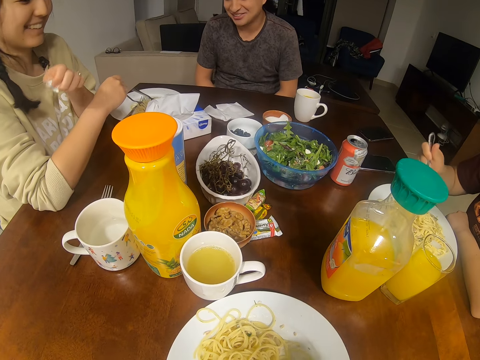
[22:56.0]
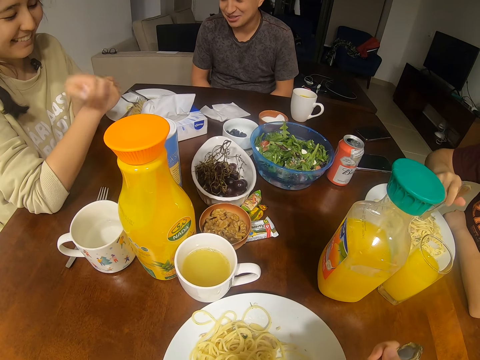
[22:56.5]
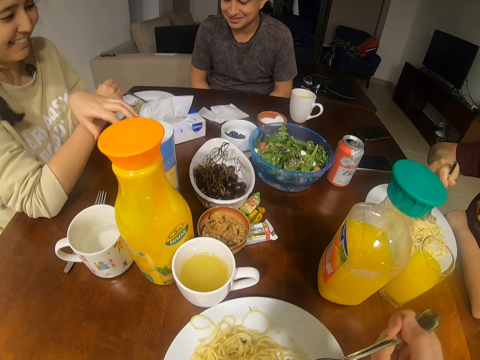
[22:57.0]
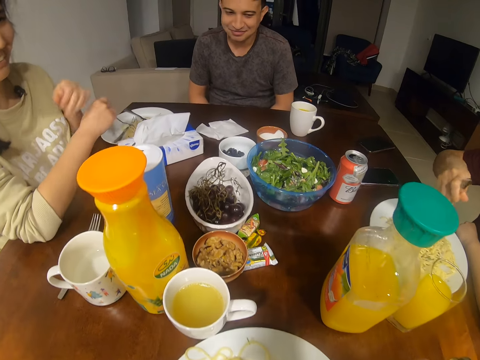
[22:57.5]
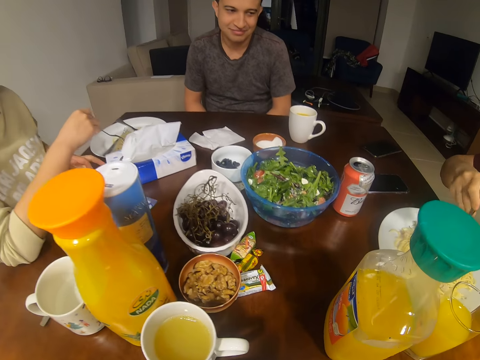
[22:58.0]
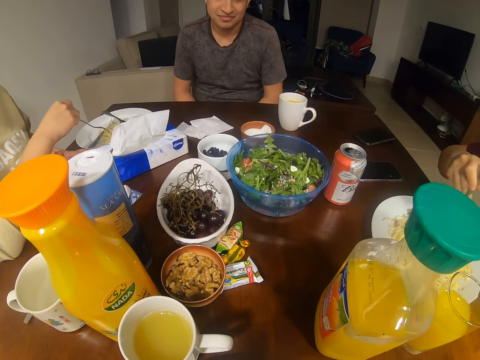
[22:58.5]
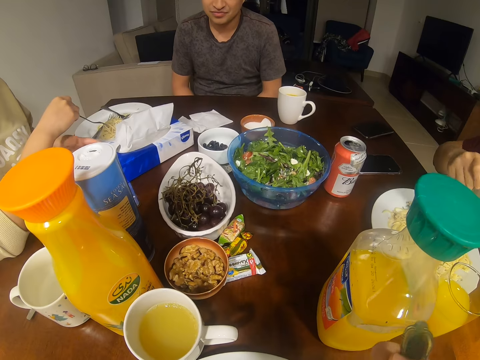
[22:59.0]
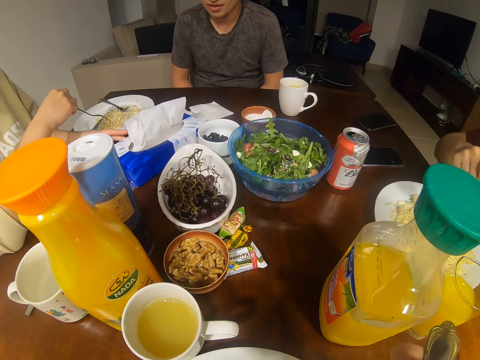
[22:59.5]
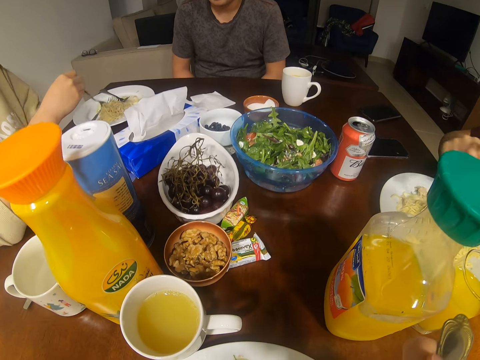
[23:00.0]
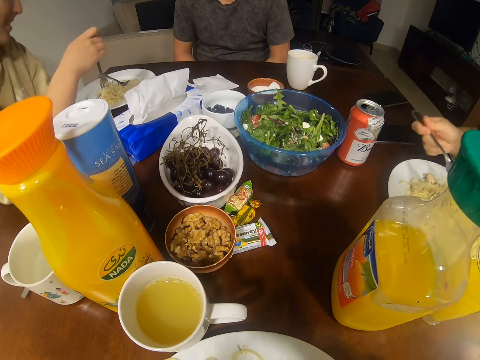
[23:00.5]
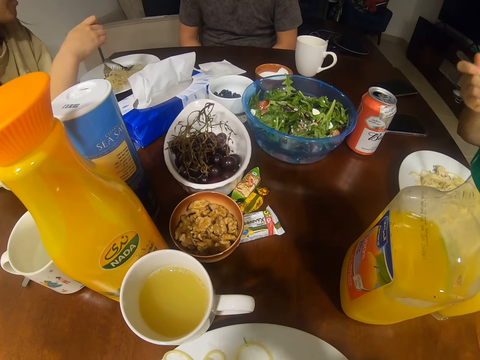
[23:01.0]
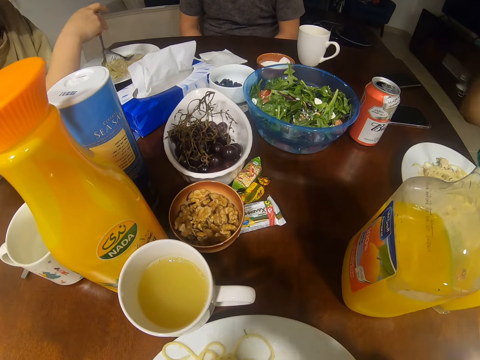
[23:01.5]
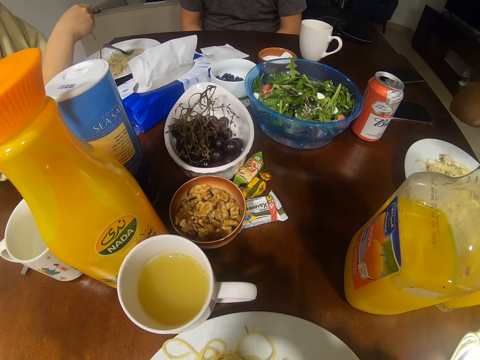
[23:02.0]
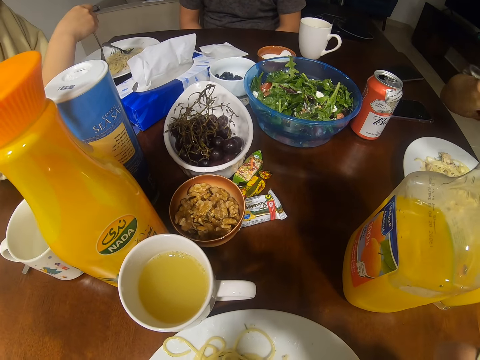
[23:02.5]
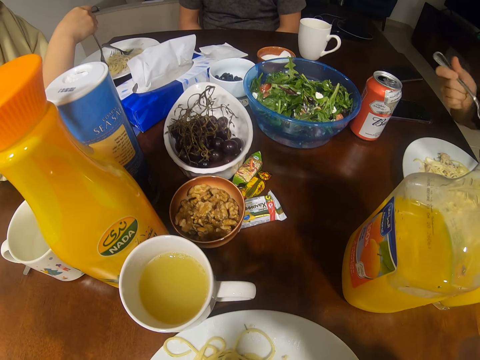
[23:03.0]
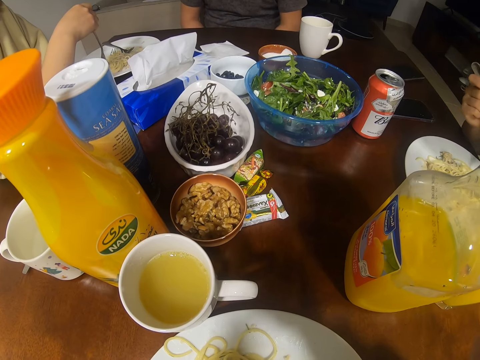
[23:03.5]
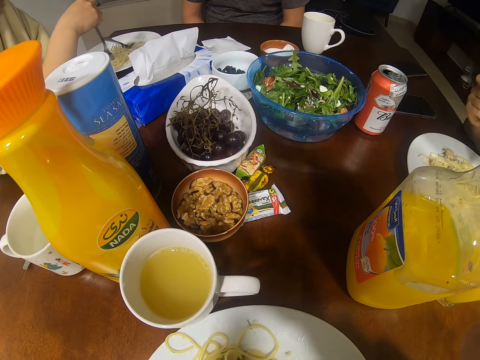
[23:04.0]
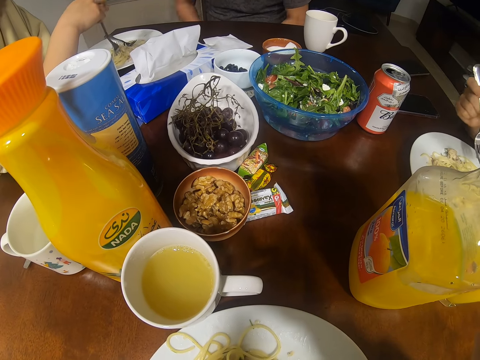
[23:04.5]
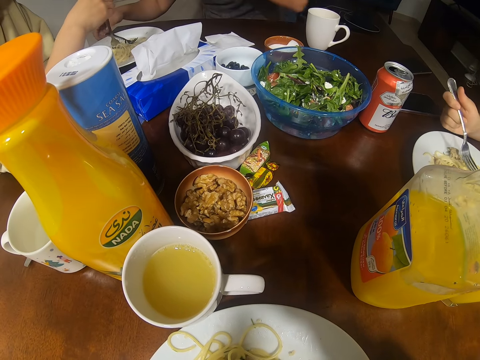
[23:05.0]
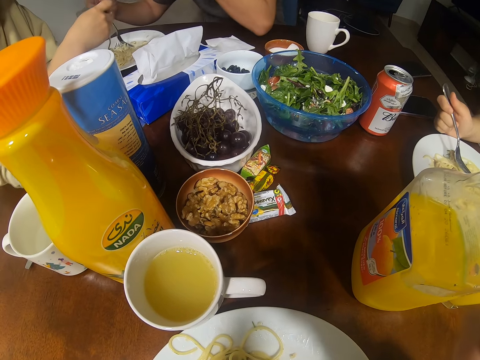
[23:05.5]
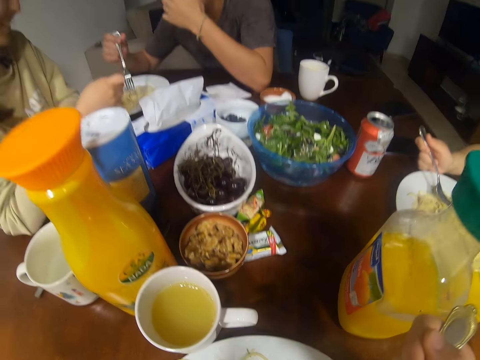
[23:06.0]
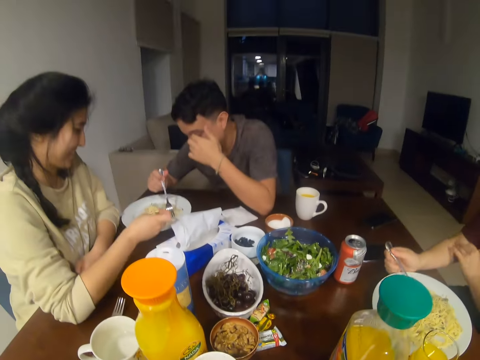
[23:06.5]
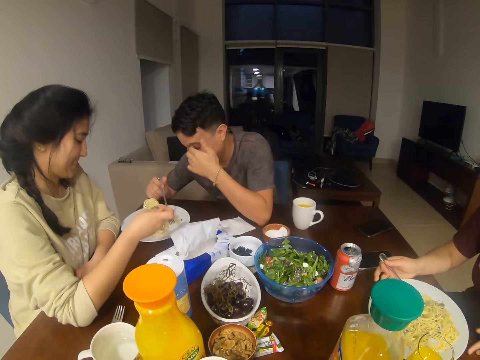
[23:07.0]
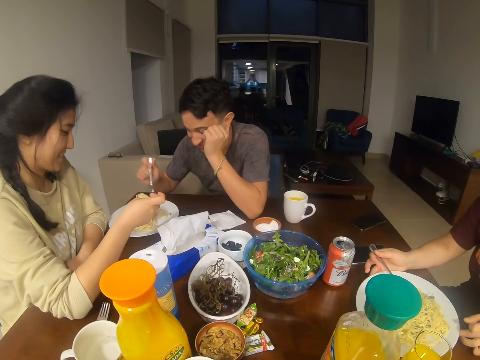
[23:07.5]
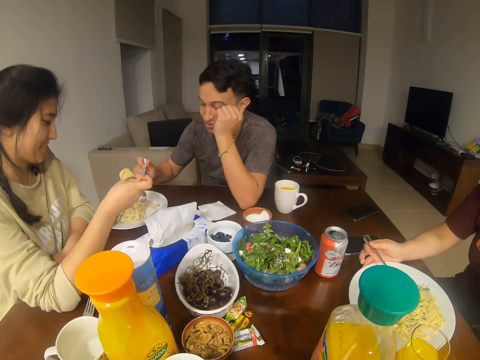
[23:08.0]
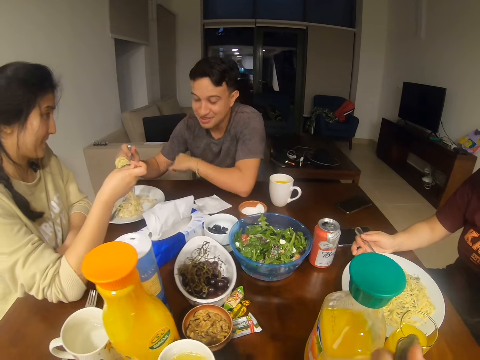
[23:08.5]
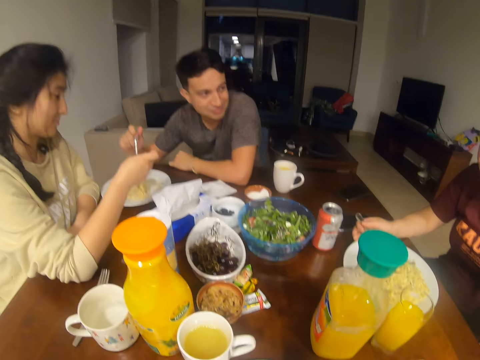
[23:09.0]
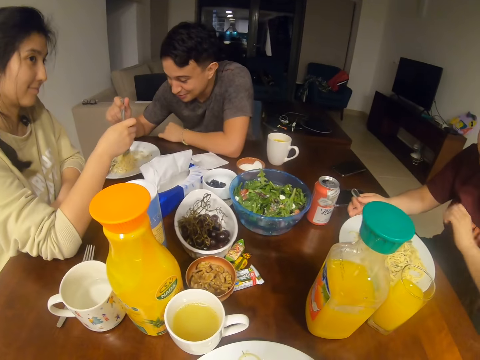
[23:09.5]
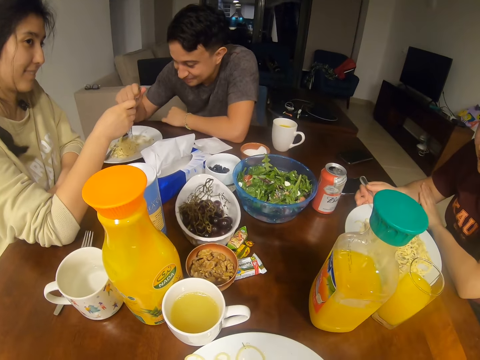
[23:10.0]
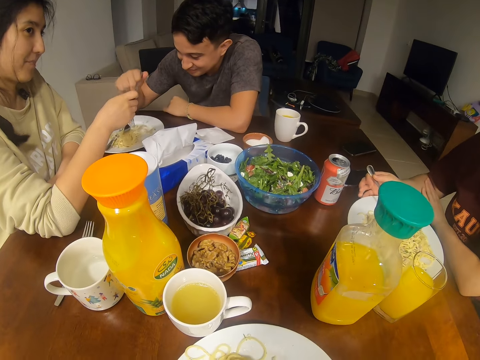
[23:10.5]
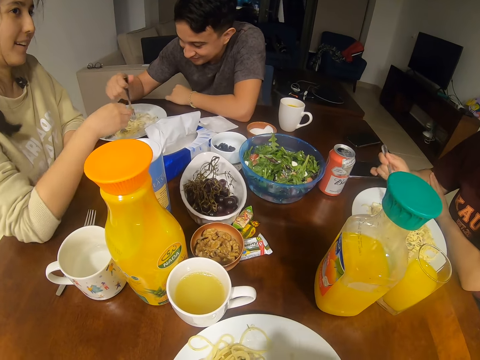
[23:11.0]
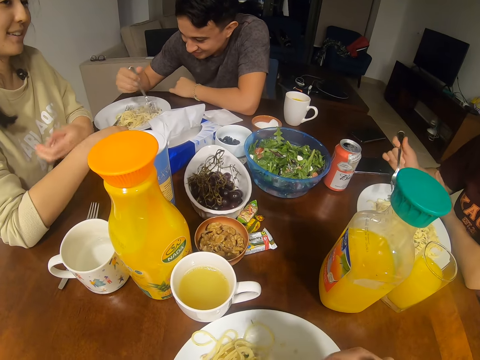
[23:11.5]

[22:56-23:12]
A woman puts a napkin in the table. The woman pushes a pack of serviettes. A man picks up a spoon or fork. The man converses with the woman, another woman and the camera wearer.

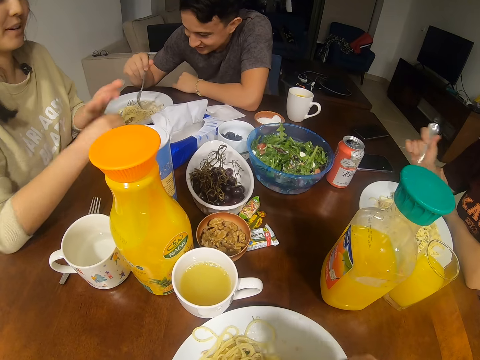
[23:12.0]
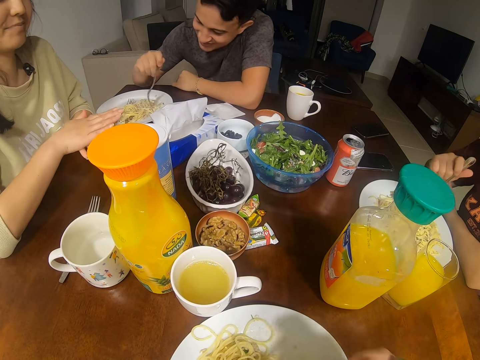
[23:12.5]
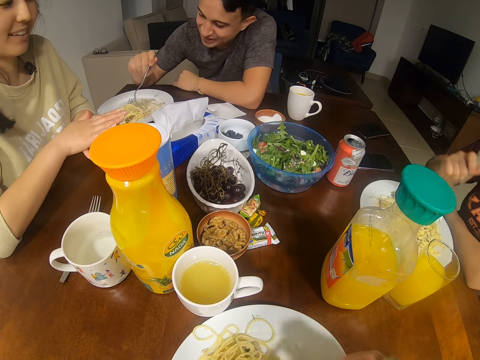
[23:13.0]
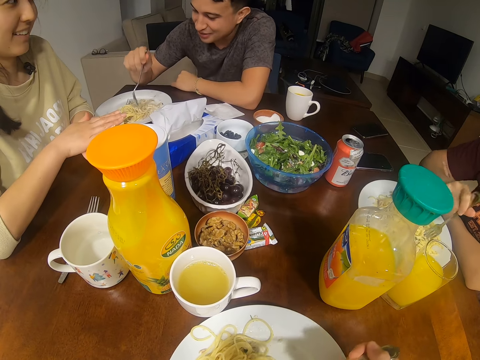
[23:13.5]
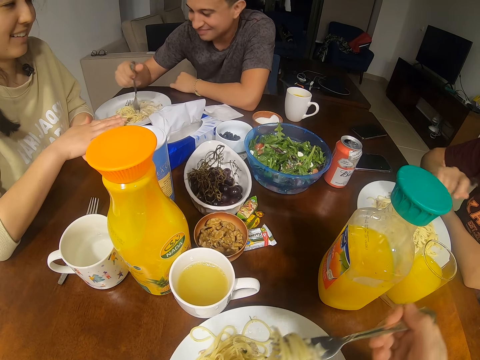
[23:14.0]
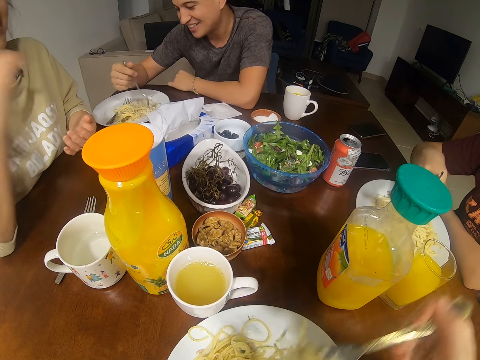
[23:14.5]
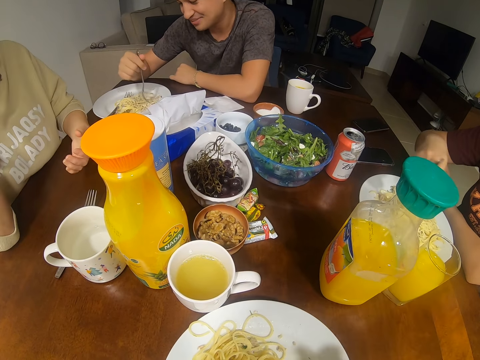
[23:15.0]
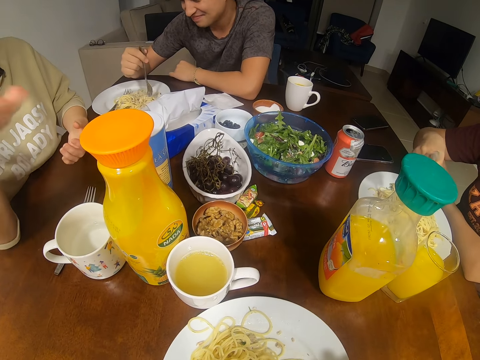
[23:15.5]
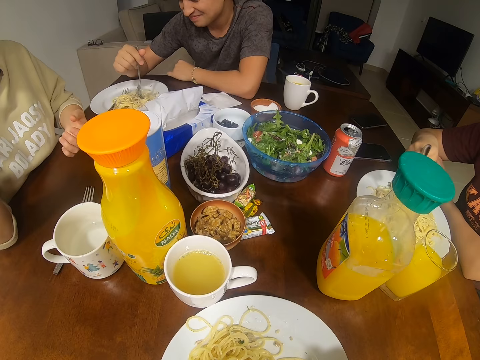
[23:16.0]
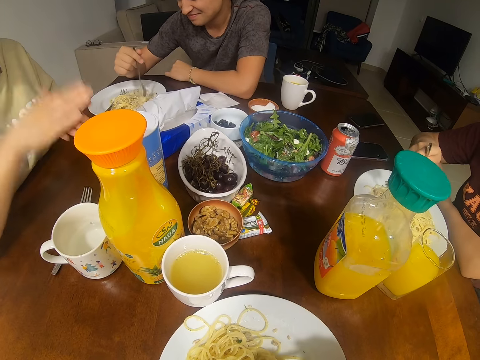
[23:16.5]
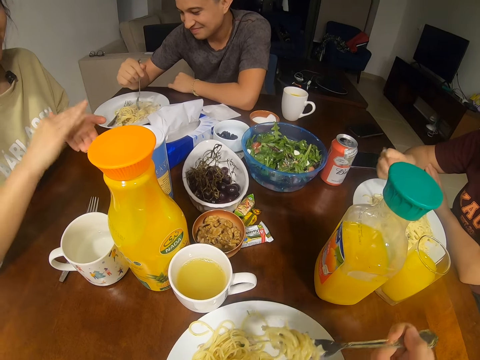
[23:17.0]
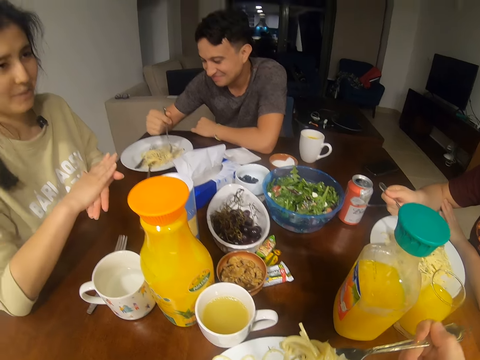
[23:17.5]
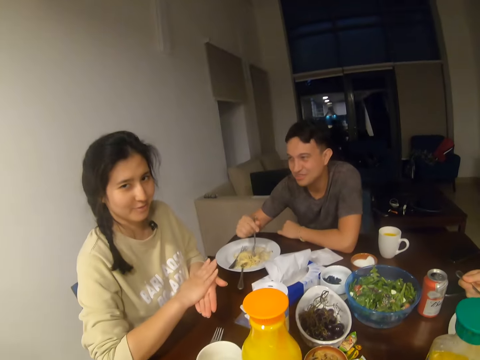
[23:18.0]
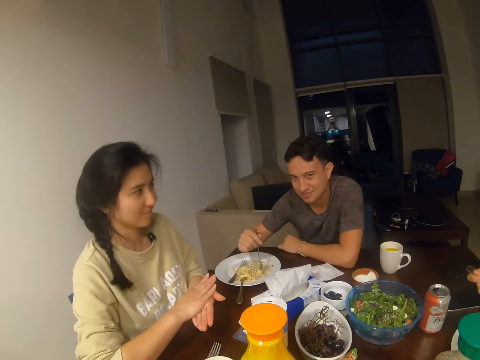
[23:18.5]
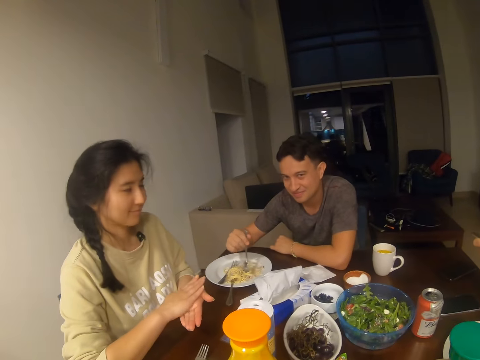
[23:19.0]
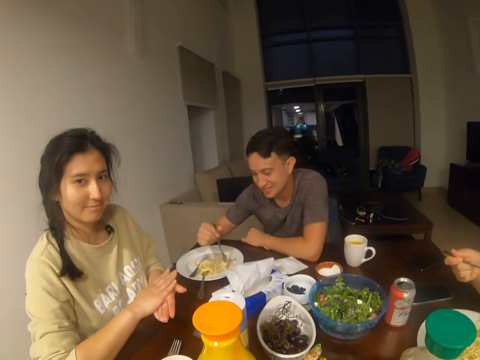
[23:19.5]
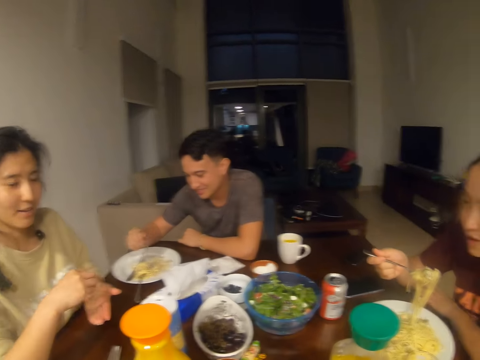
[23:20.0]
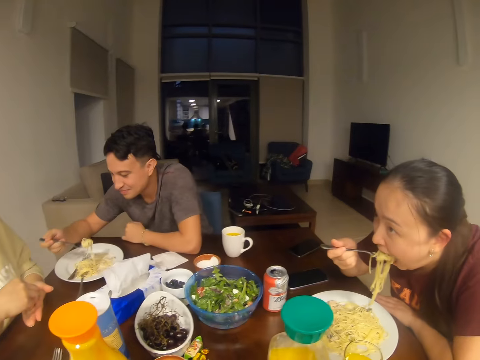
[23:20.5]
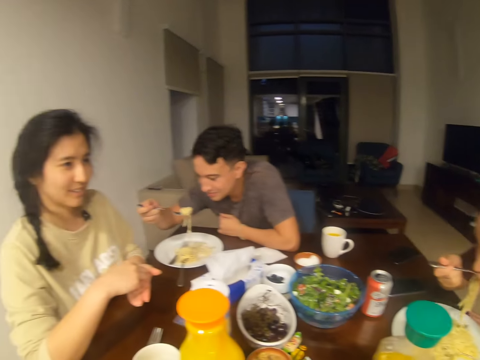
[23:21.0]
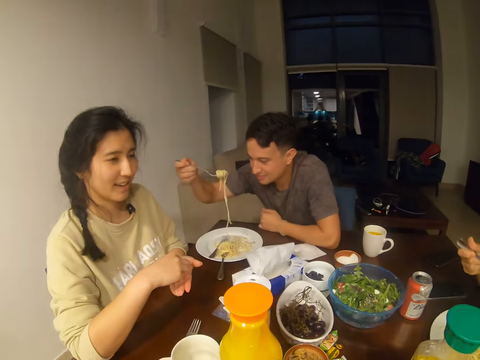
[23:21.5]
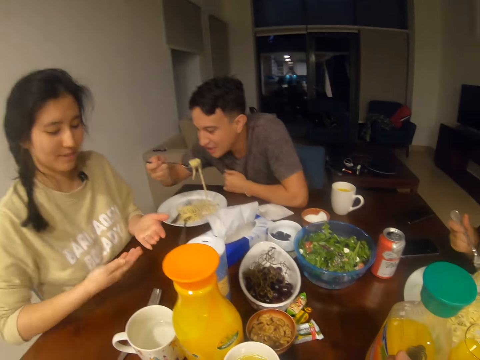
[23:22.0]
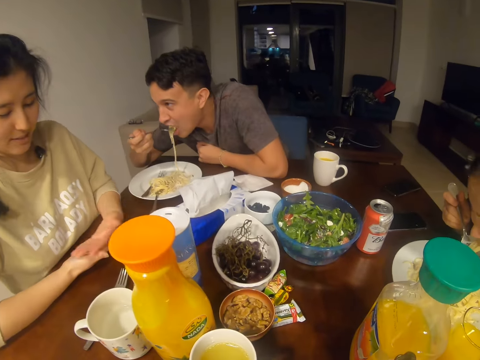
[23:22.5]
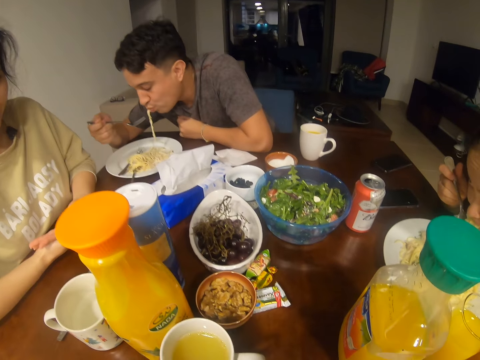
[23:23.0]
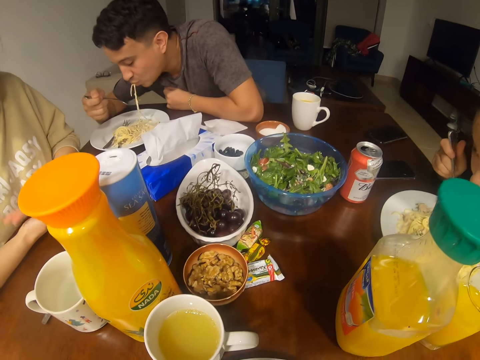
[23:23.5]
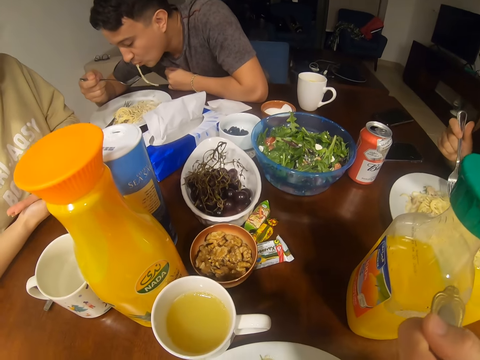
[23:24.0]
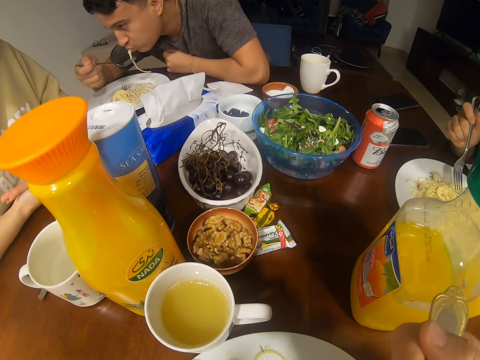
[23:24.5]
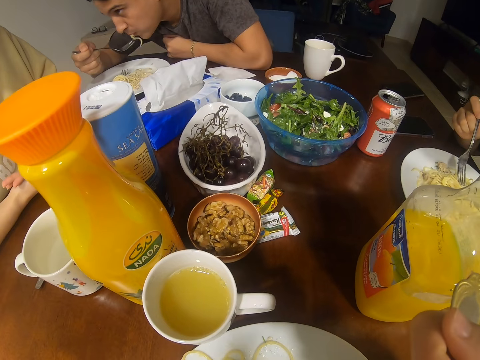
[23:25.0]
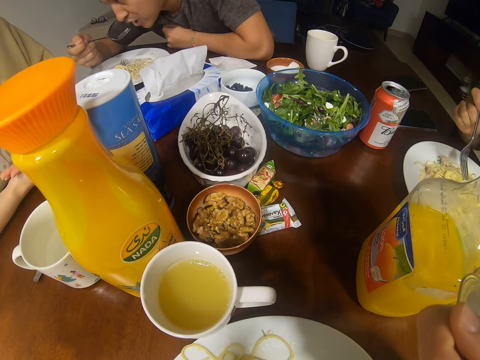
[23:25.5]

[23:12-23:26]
A man dialogues with a woman. The camera wearer dialogues with the woman. The man eats.
